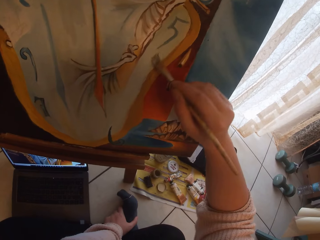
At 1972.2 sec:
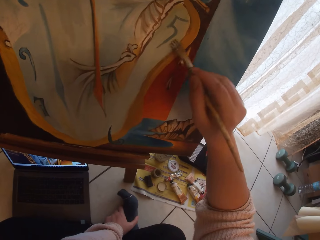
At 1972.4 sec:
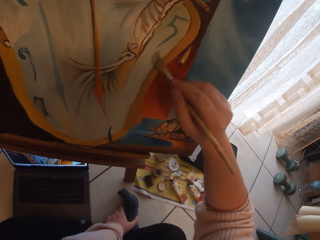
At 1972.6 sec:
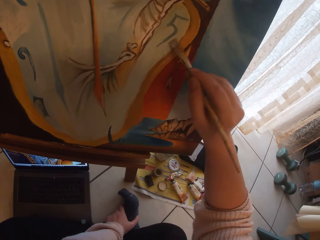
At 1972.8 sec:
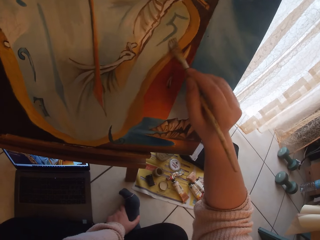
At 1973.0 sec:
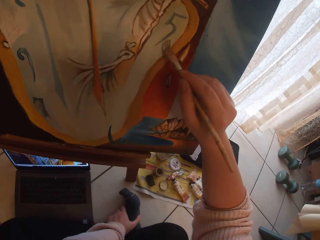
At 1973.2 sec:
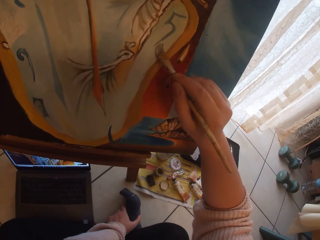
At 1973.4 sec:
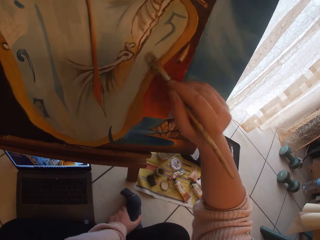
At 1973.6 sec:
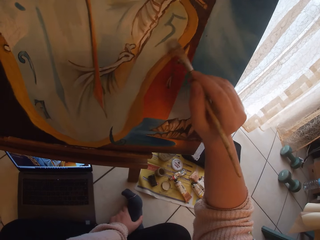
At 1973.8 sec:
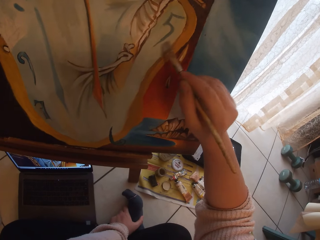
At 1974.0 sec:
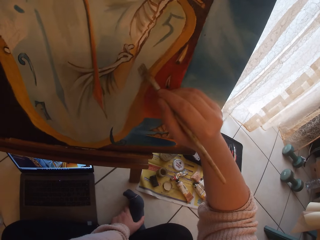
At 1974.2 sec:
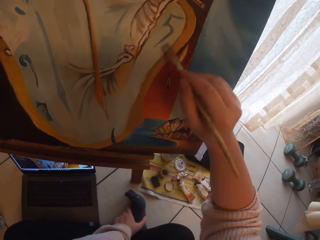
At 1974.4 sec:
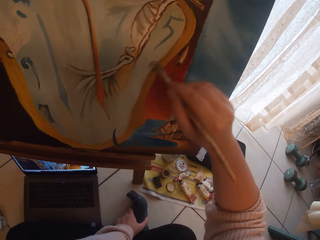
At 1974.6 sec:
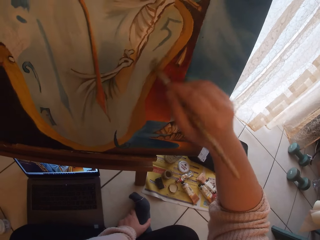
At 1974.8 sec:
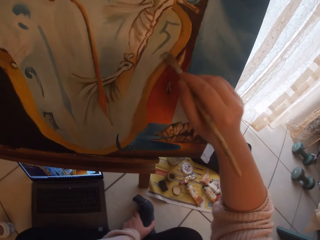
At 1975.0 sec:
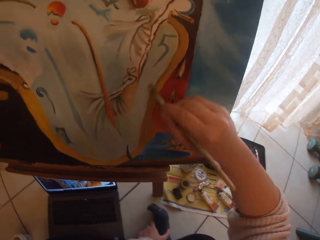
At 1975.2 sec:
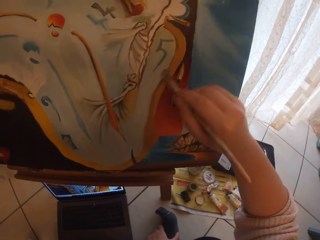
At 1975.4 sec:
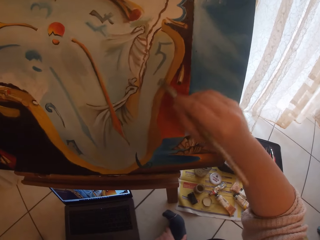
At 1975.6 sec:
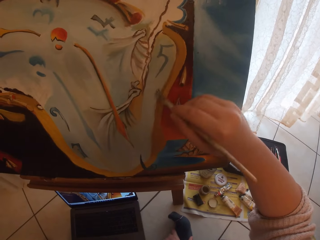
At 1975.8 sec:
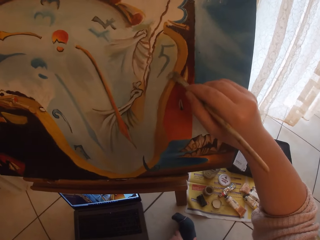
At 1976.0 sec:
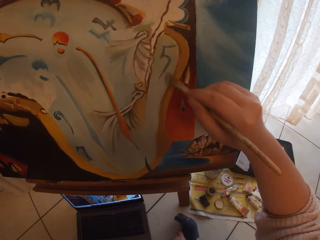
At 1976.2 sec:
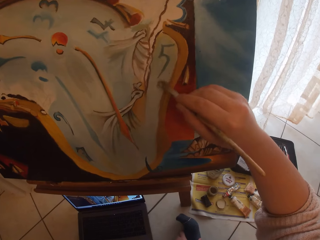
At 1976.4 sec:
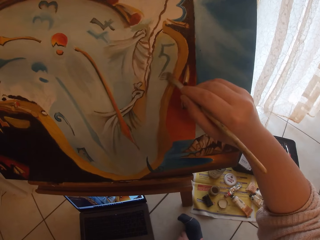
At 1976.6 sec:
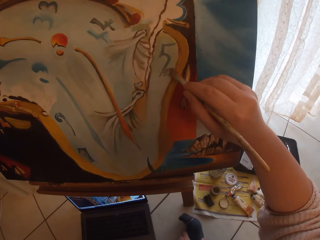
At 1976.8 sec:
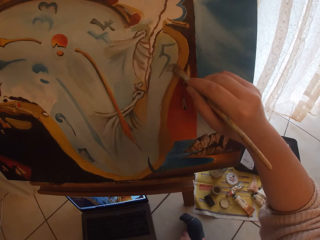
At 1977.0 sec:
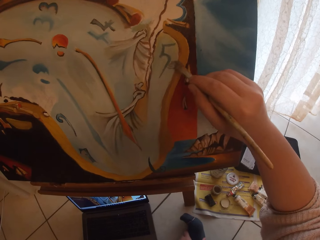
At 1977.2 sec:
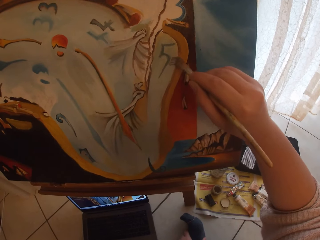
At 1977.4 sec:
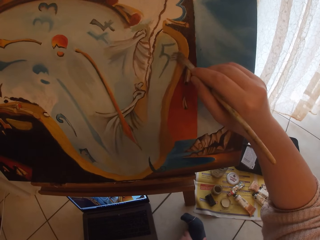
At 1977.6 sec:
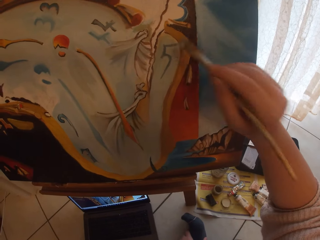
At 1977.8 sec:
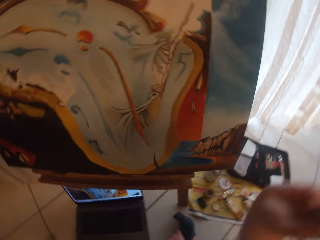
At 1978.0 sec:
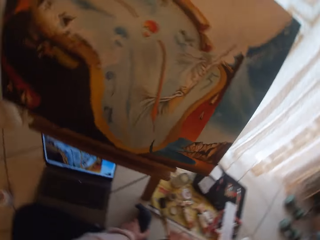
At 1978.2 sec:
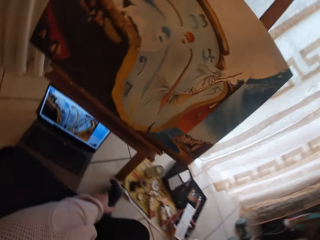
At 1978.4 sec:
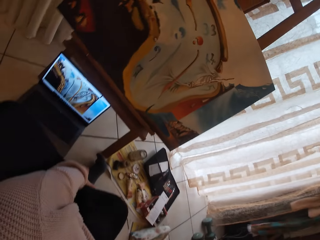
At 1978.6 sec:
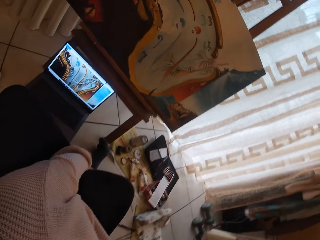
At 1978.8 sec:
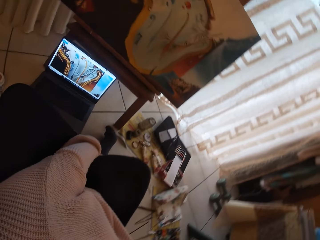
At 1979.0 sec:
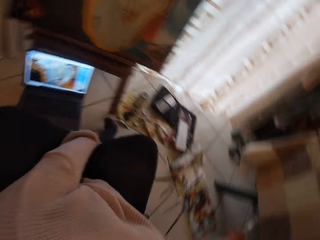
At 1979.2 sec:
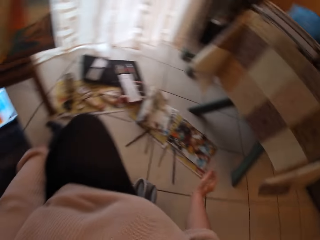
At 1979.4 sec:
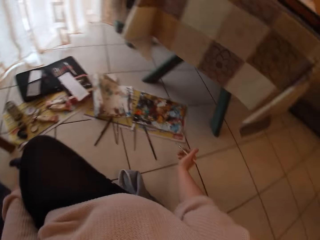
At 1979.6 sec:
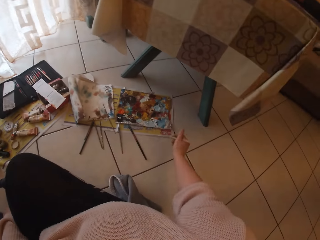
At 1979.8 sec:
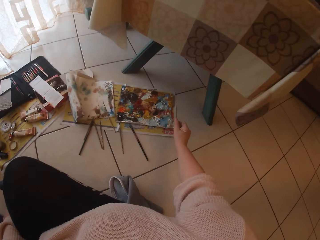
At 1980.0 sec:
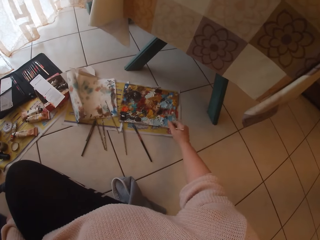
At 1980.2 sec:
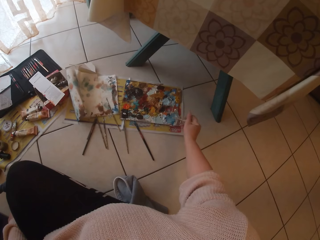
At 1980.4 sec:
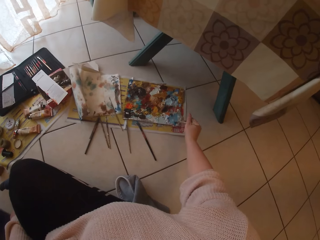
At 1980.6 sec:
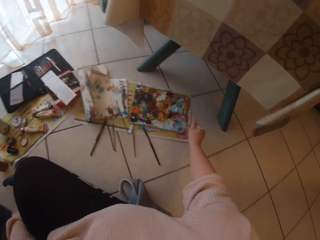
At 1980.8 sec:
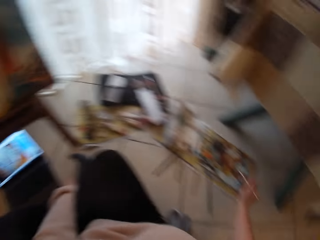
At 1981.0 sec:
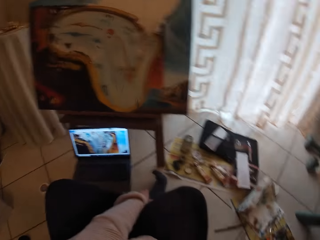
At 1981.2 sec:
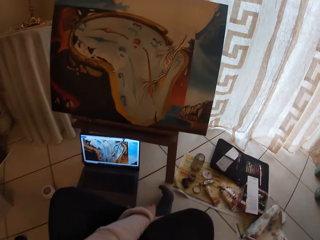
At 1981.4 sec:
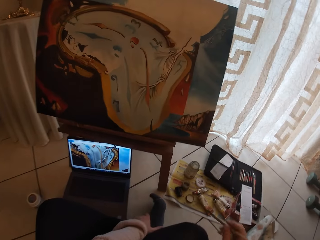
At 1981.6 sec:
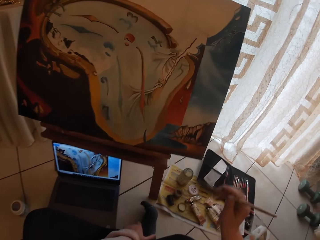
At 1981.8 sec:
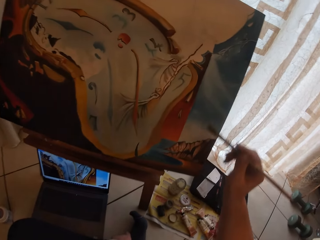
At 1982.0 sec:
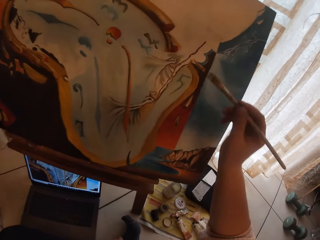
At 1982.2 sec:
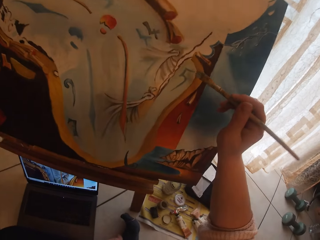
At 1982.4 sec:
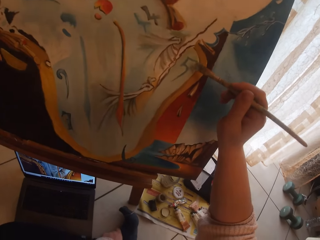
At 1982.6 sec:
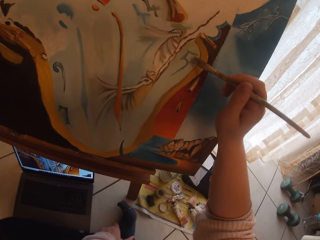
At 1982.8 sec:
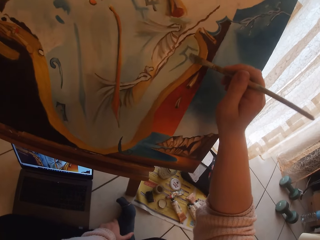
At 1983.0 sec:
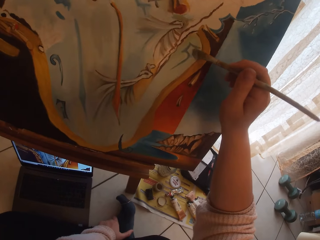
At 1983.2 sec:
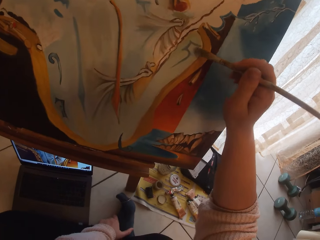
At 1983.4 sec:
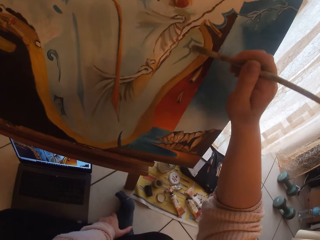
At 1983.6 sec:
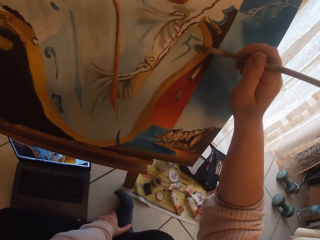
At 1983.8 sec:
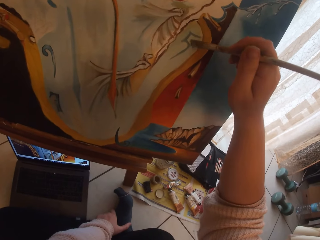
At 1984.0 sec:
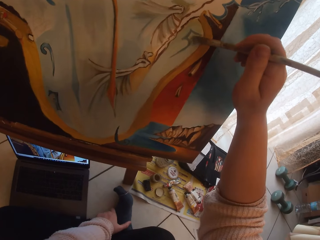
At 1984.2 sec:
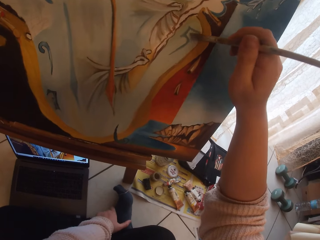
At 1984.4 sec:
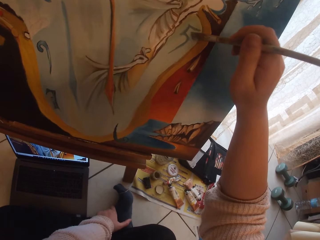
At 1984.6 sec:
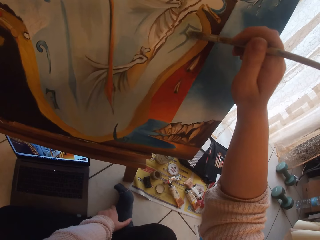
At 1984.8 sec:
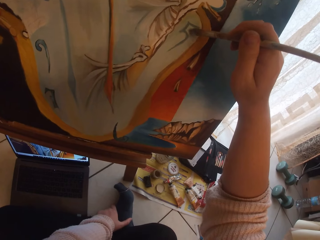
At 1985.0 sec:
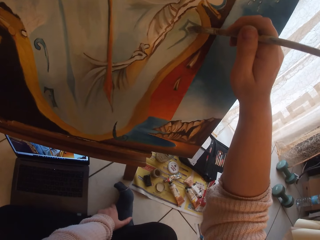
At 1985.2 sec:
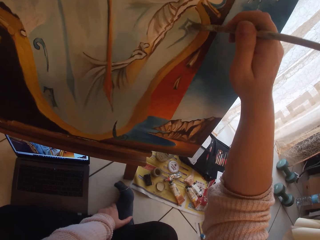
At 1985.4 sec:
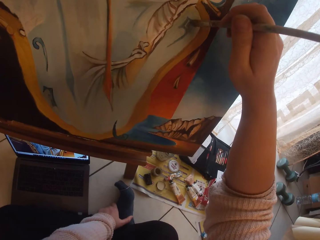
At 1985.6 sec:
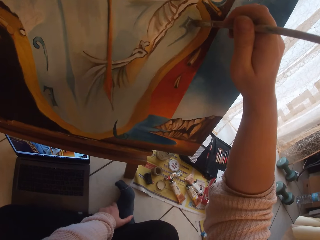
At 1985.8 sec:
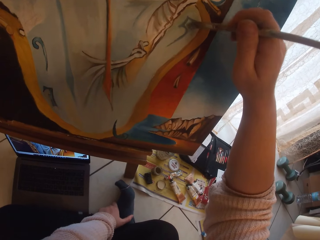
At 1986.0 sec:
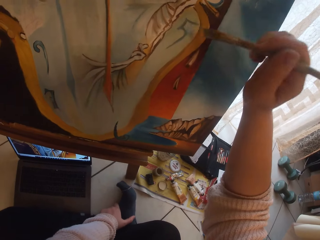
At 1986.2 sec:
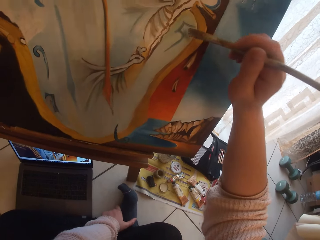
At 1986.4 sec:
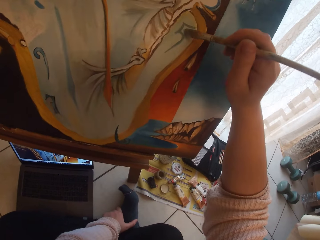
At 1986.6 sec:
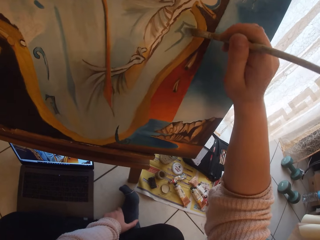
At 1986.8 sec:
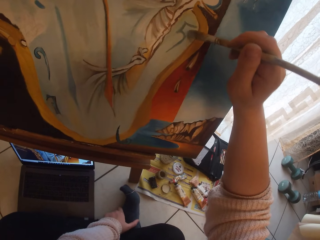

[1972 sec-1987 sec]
The camera wearer scoops paint from a pallet on the ground with the paintbrush in her right hand. She paints the image from the laptop on the ground on canvas with the paintbrush in her right hand.

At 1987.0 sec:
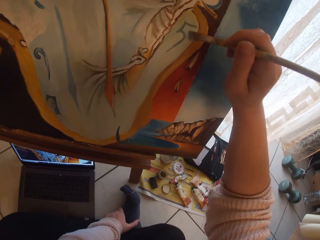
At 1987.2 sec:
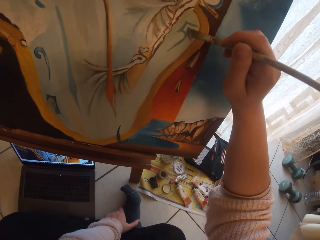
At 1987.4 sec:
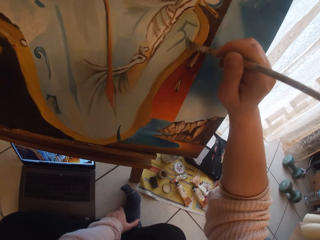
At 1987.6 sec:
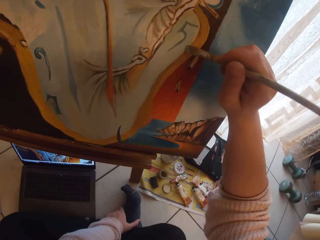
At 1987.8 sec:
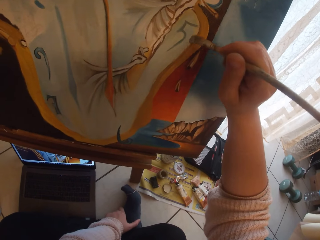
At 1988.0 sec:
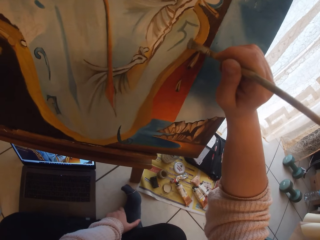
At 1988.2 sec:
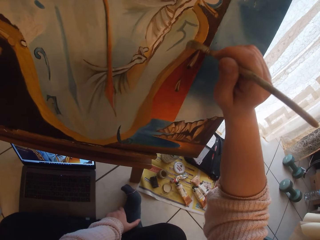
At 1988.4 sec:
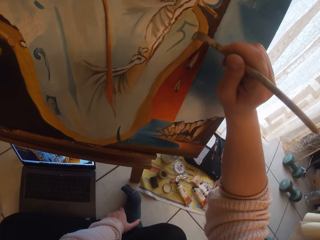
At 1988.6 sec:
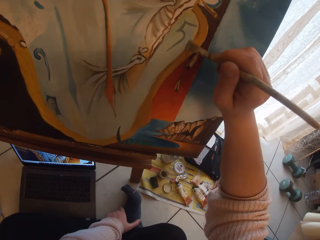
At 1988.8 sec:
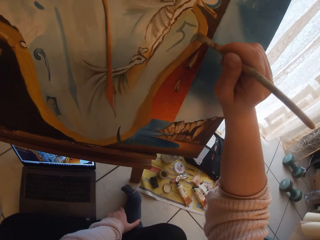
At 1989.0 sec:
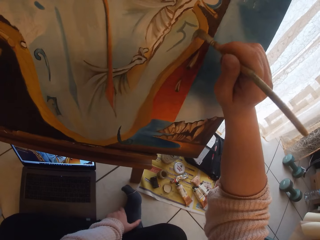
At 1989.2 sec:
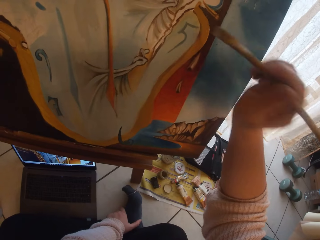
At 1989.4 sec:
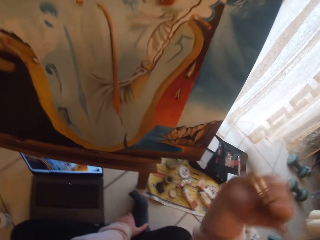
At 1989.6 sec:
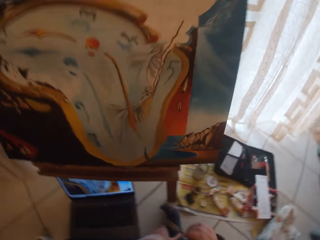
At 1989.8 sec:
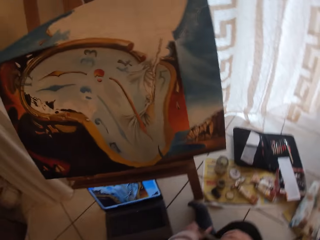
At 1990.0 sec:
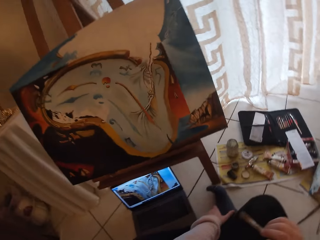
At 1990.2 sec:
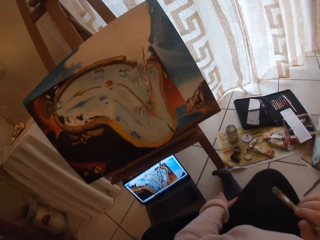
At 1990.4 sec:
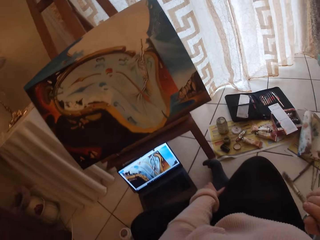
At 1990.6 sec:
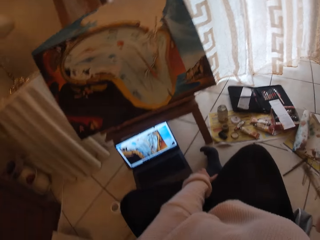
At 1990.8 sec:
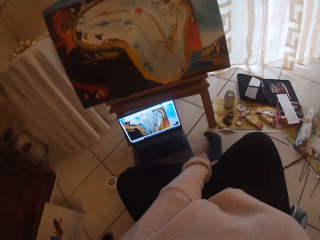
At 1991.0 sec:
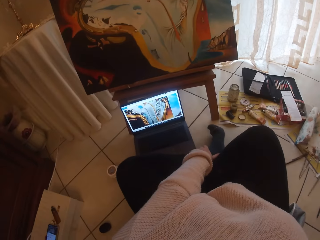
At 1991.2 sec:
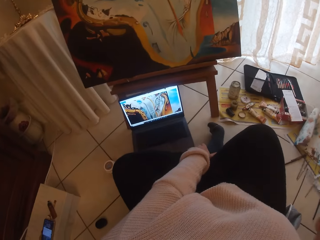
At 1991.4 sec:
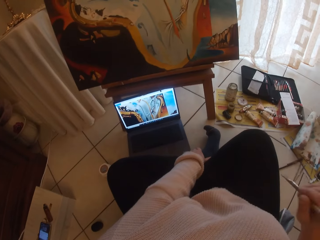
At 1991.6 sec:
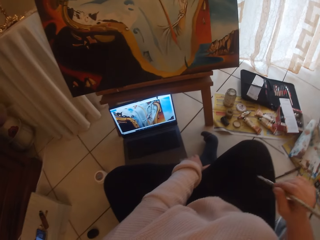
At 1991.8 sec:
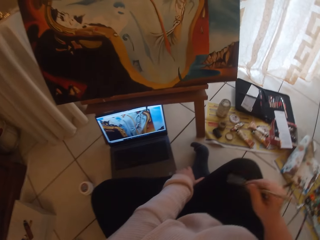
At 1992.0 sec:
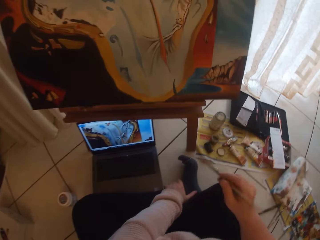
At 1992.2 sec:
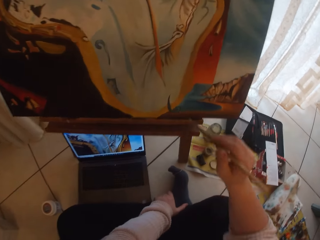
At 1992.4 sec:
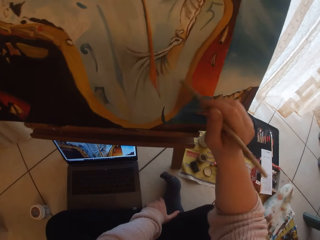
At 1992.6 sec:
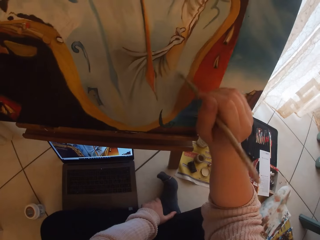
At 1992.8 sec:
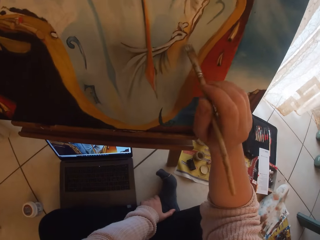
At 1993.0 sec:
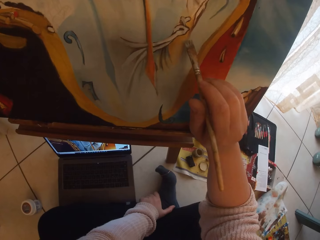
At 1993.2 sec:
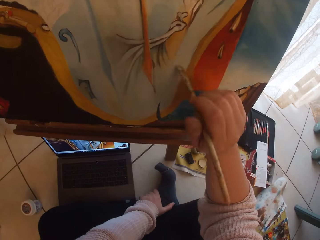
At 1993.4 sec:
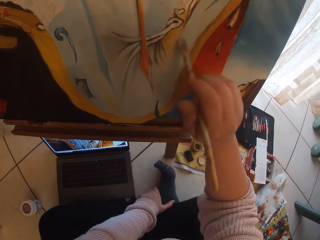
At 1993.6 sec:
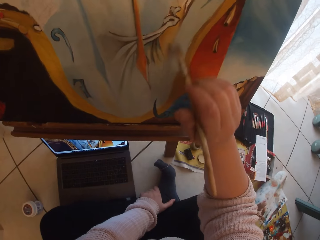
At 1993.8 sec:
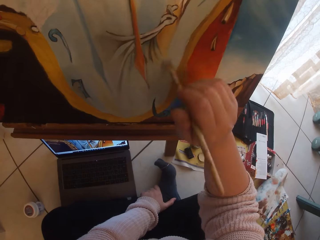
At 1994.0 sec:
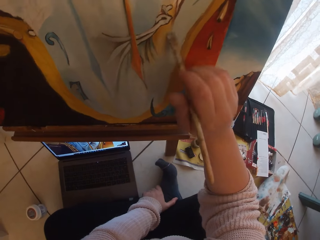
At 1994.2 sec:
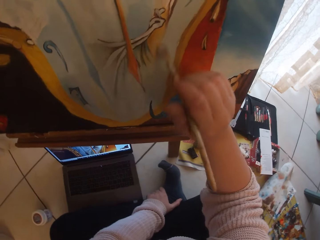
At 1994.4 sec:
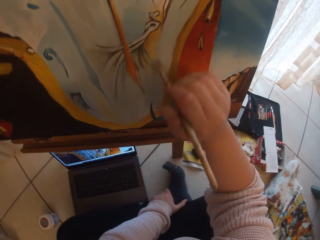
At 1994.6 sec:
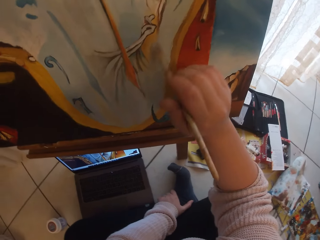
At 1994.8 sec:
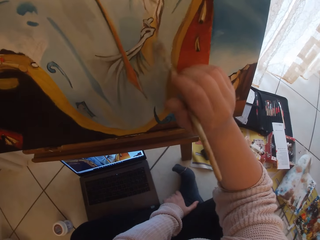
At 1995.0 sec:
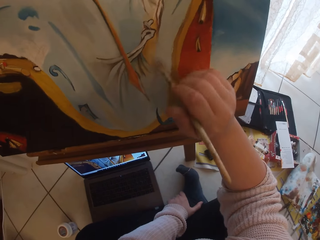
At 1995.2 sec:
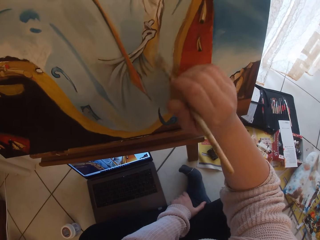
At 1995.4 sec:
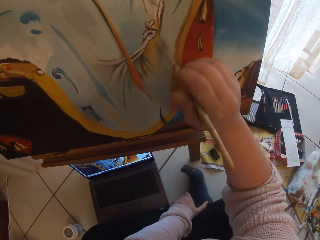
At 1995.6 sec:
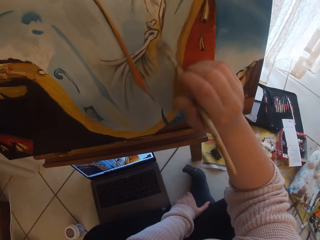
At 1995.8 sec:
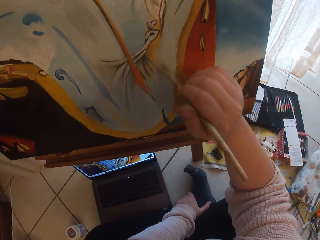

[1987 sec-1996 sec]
The camera wearer removes the brush from the painting. They paint the painting.
